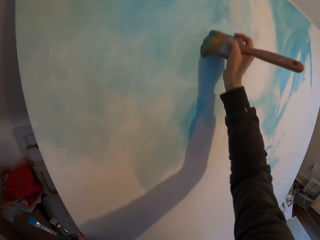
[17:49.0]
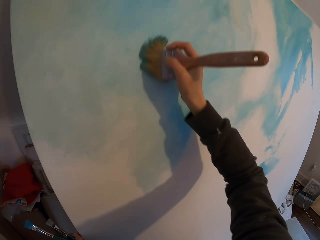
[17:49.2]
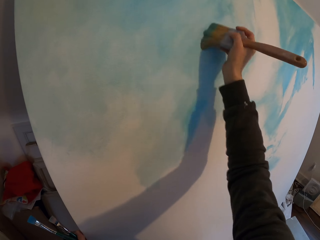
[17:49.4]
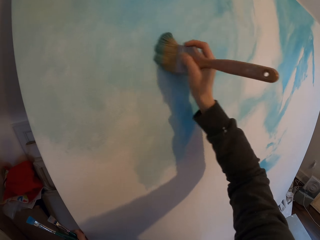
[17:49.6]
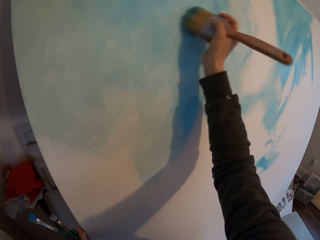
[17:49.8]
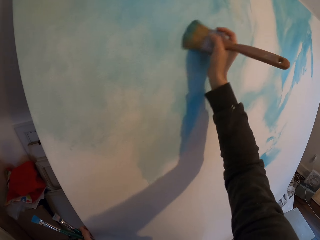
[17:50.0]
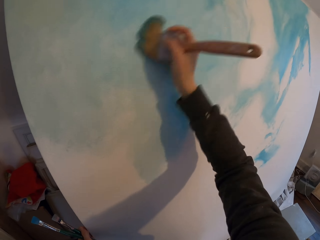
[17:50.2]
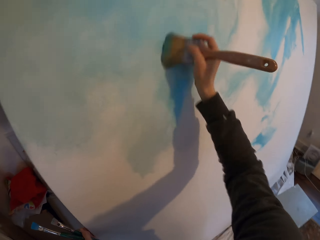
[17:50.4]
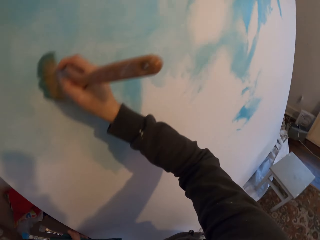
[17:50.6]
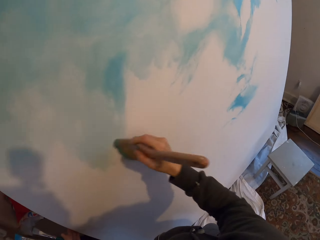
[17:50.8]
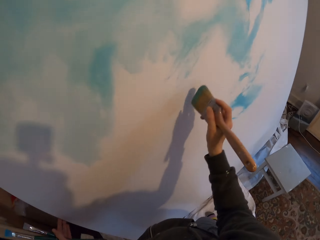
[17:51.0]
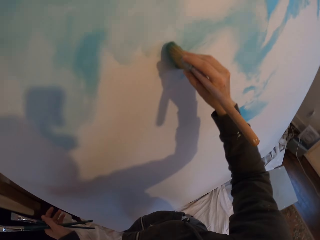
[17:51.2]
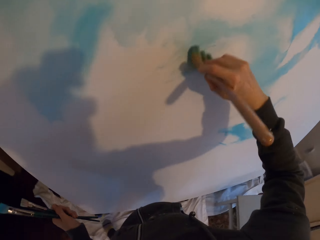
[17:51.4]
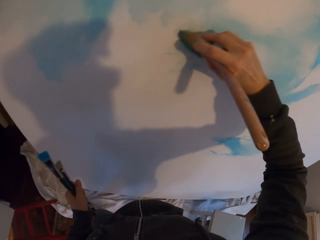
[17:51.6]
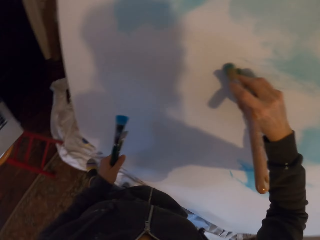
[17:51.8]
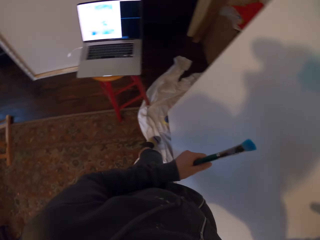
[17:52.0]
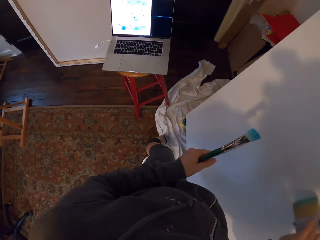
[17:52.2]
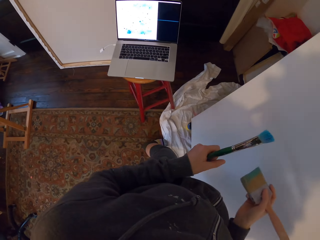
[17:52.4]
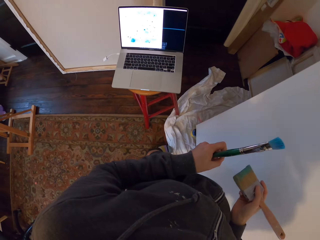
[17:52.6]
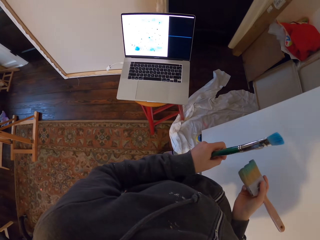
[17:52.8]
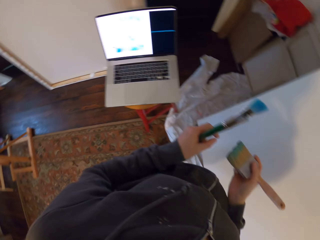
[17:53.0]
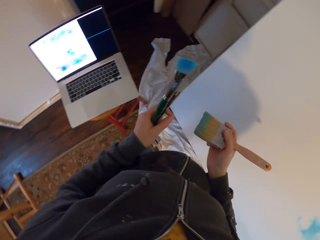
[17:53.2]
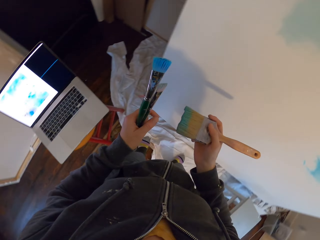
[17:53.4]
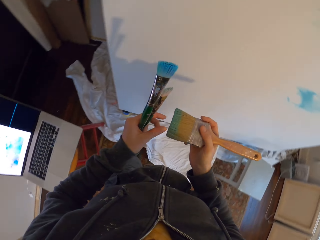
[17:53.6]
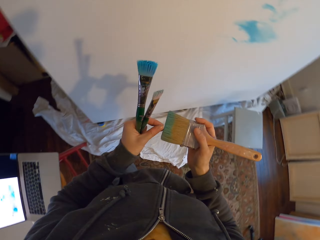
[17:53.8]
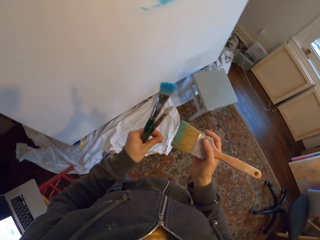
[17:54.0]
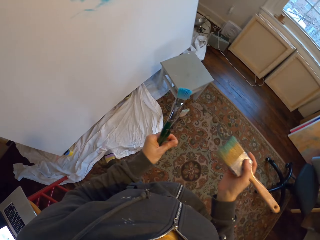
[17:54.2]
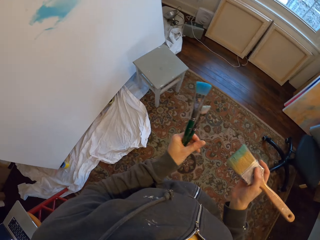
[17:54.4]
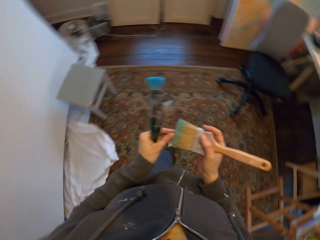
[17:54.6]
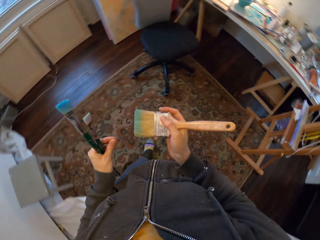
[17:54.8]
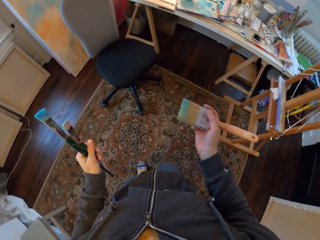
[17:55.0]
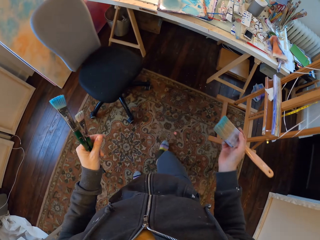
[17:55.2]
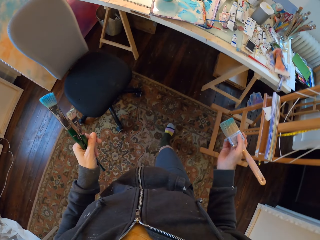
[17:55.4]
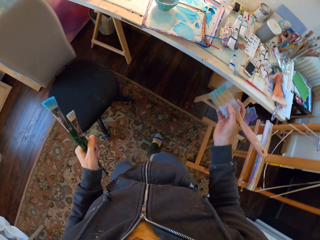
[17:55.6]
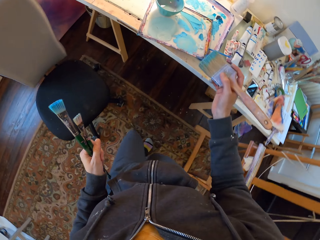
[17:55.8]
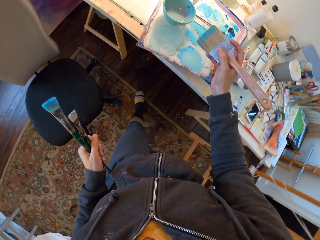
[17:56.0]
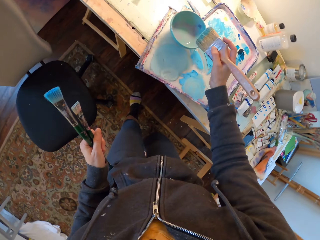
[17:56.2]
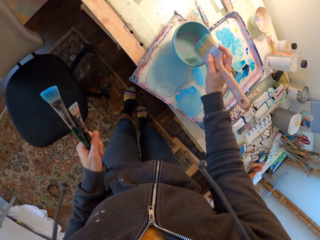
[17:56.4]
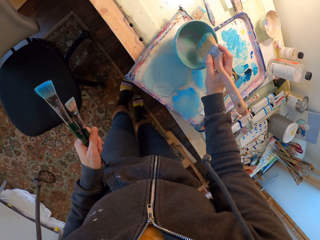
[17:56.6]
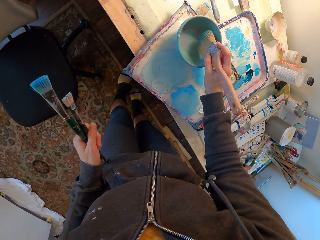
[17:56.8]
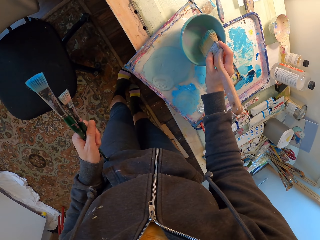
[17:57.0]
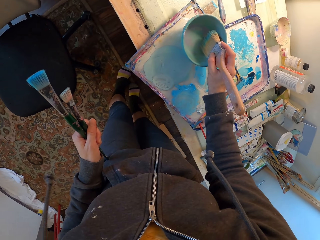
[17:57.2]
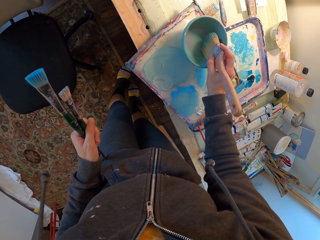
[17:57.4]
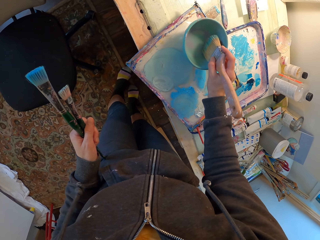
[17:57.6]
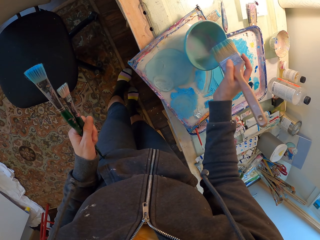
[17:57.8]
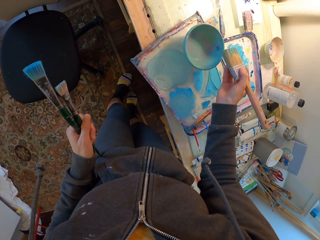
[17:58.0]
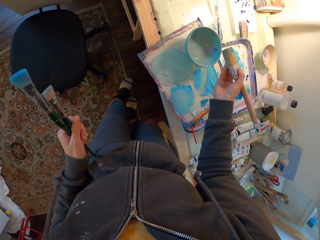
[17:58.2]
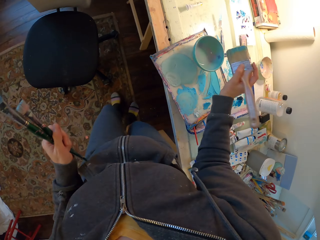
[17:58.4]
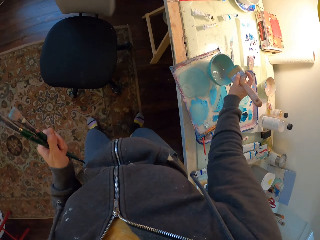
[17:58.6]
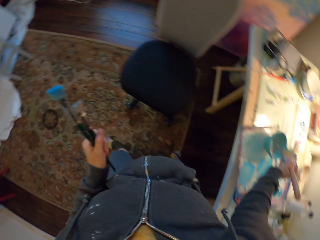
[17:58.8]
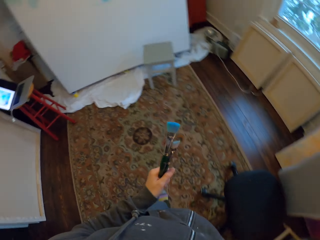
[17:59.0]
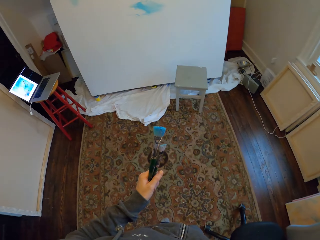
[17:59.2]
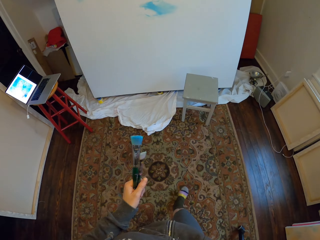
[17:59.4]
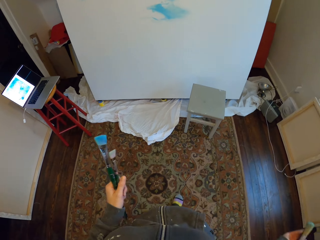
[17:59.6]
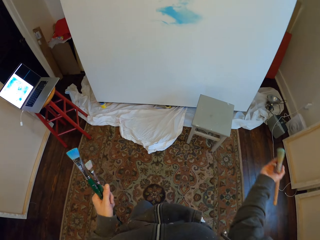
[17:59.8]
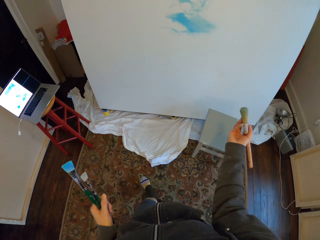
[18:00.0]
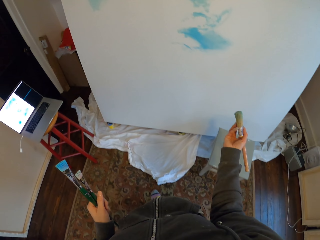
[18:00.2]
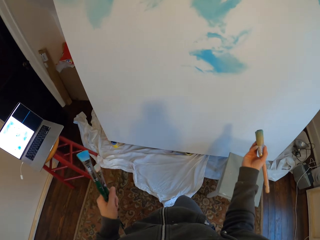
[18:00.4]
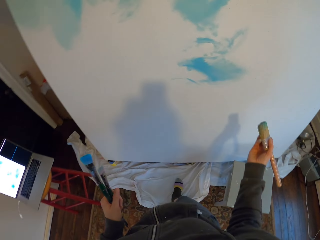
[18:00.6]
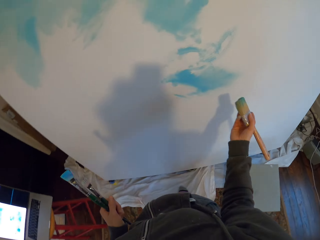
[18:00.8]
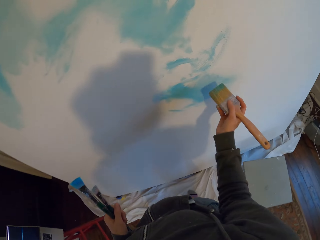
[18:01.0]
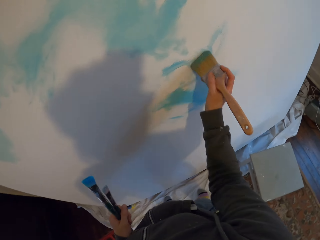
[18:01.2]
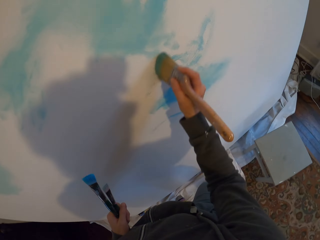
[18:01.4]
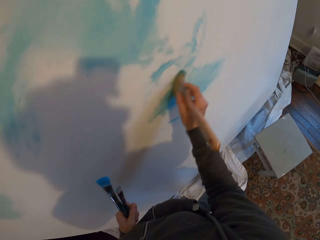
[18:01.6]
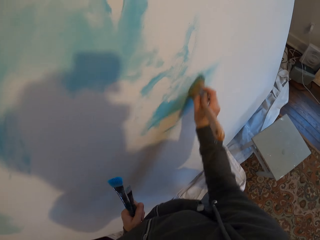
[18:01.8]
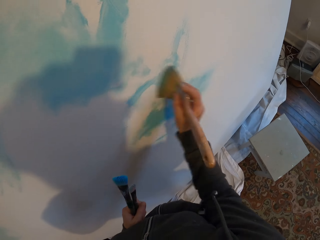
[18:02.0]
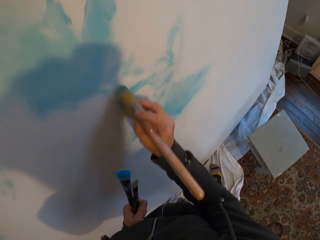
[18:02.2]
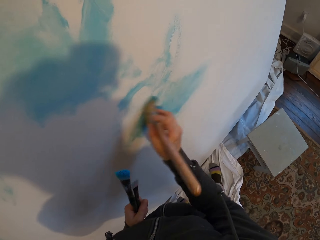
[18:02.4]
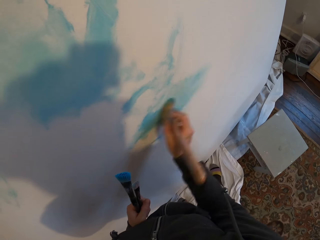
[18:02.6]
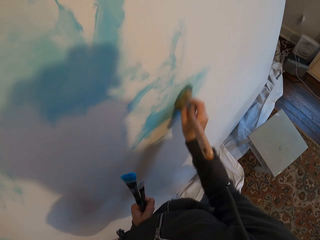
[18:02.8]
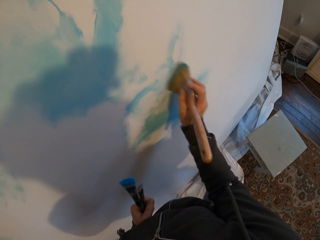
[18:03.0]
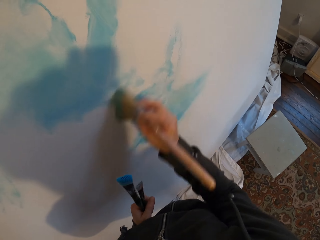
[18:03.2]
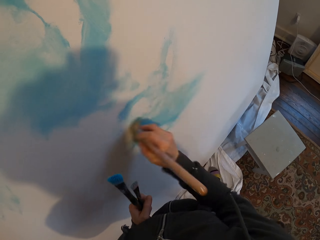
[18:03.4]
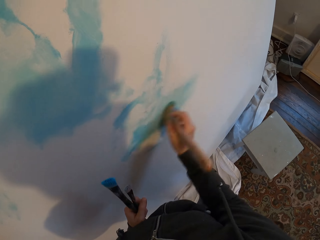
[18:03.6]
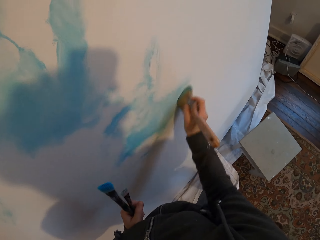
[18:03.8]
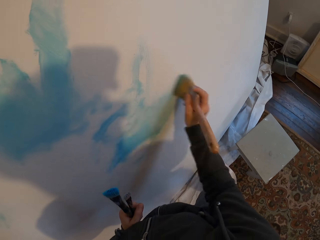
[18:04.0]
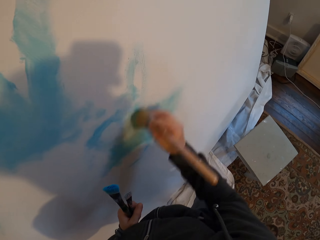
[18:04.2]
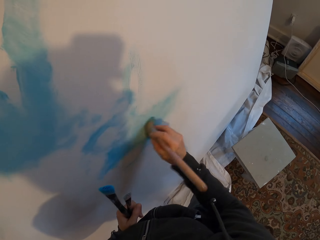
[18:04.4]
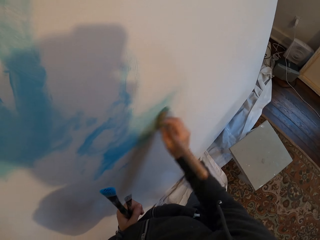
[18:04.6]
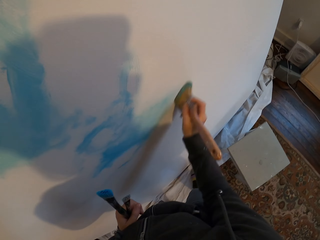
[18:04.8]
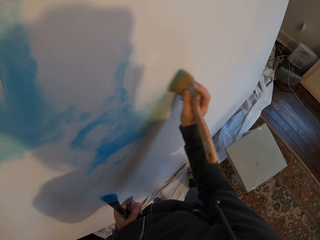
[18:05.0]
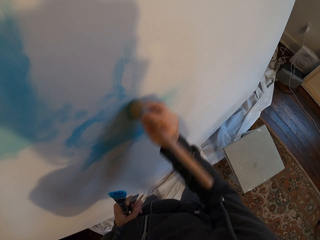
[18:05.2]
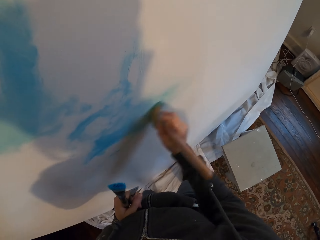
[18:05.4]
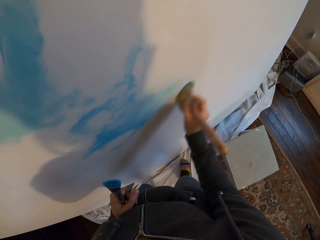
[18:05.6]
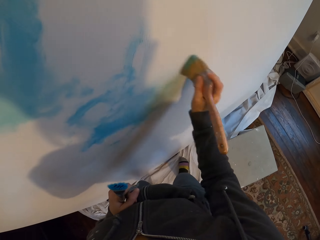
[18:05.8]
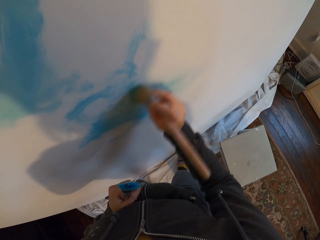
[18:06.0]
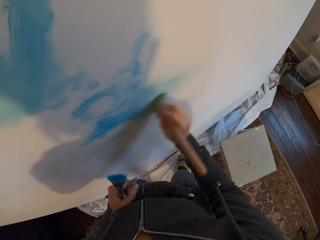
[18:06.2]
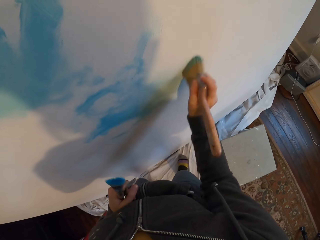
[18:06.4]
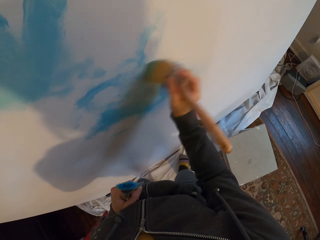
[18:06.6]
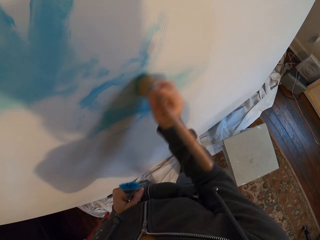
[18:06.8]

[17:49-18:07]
The camera wearer looks at the laptop. They walk around the room. They dip the brush in the ink in the bowl. They walk around the room and paint the board.

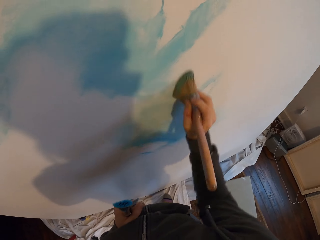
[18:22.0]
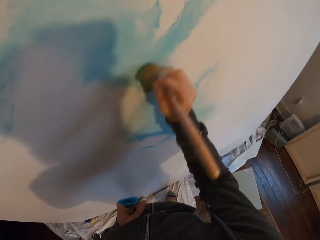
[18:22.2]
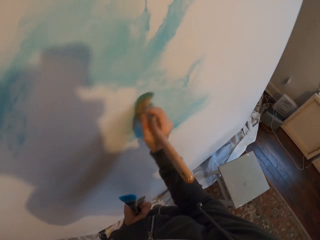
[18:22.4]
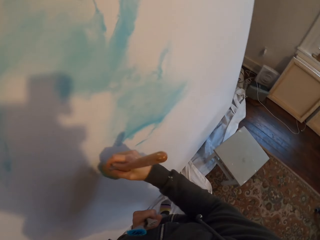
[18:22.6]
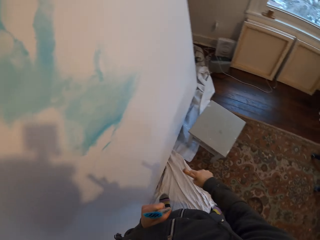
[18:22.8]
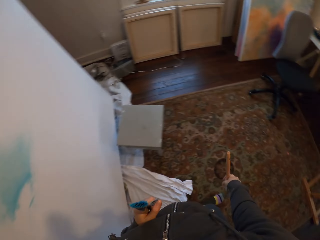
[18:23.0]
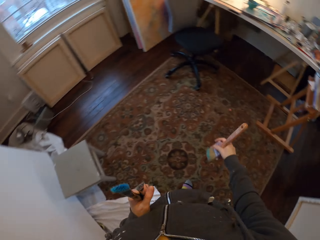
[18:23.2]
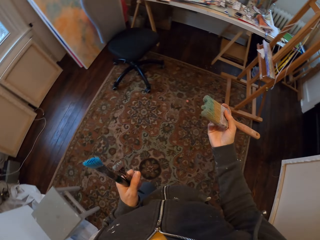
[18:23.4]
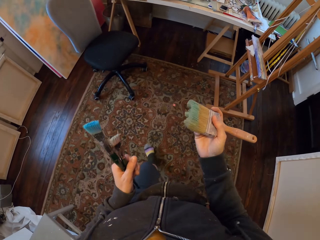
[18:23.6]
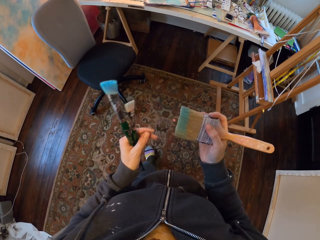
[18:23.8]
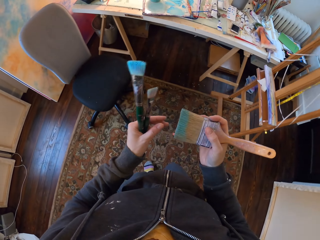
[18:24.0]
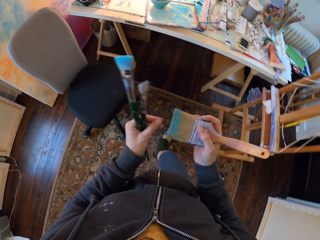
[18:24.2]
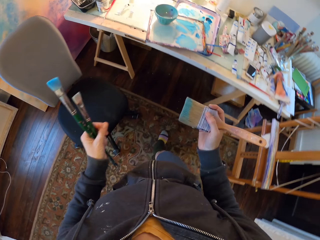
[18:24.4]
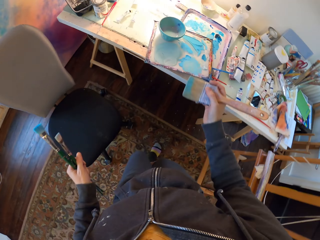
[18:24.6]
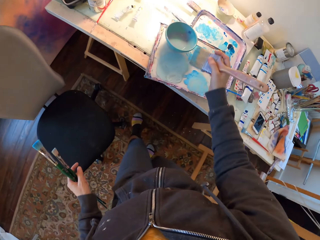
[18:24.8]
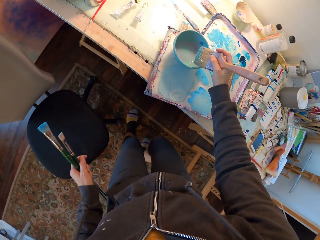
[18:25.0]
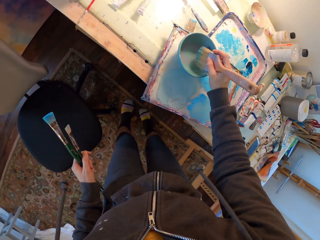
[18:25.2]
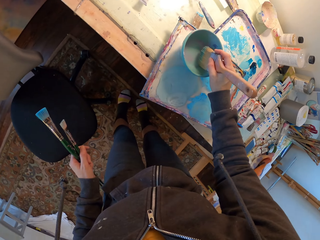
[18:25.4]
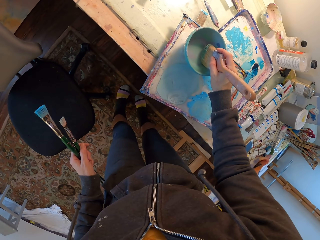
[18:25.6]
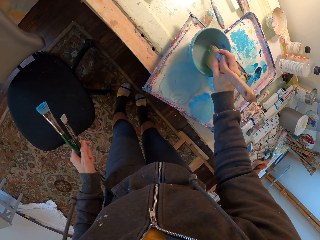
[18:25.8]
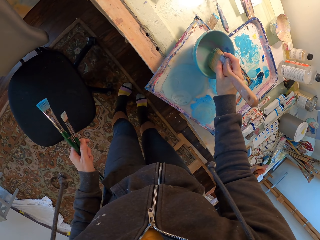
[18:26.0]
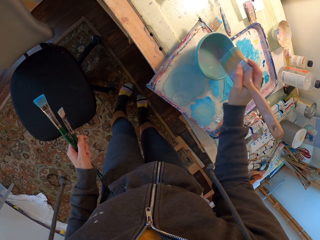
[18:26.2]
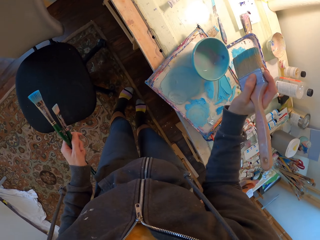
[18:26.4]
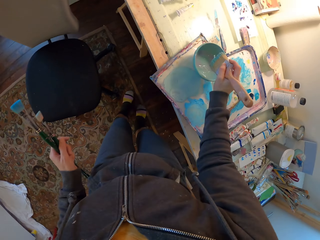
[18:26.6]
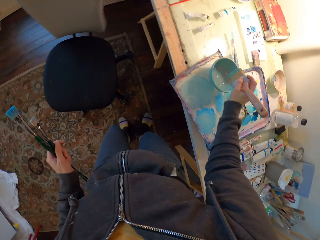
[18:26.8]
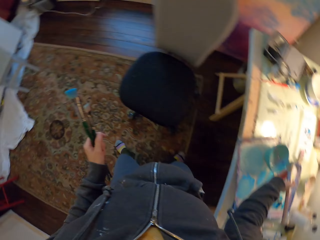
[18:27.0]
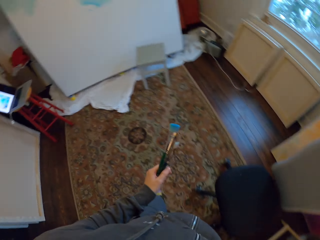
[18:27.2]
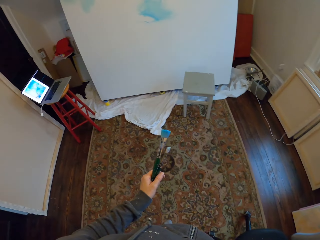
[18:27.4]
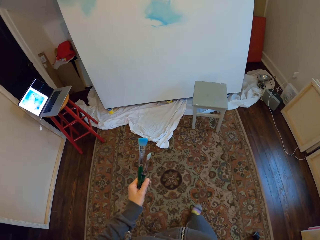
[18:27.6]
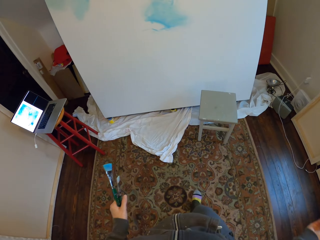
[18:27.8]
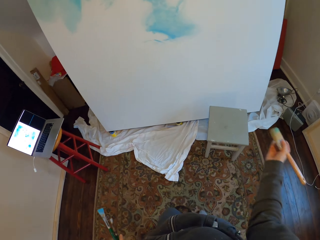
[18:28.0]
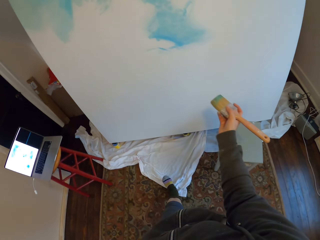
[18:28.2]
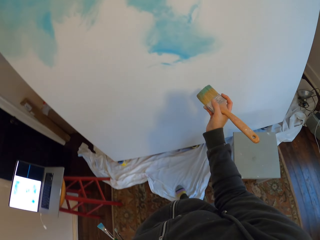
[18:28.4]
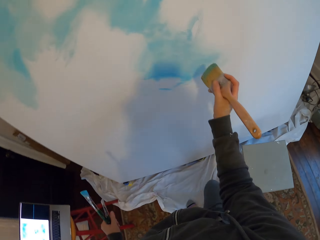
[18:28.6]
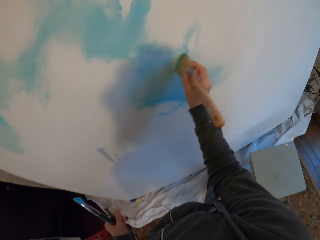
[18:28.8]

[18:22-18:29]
The camera wearer walks around. They dip the paintbrush in the paint in the bowl. They walk around.
